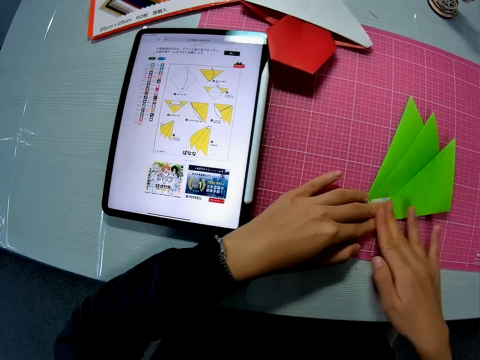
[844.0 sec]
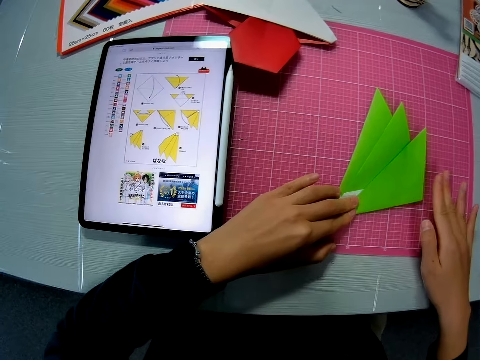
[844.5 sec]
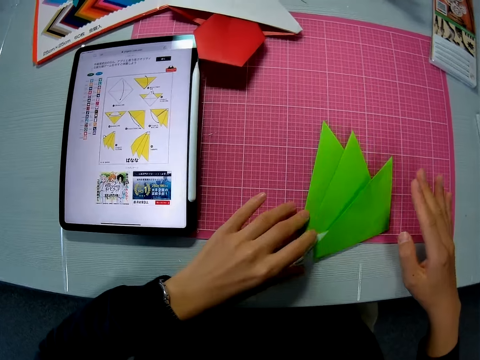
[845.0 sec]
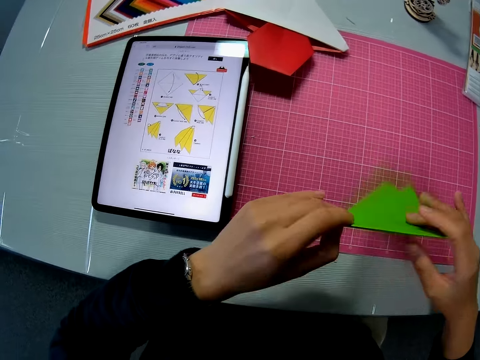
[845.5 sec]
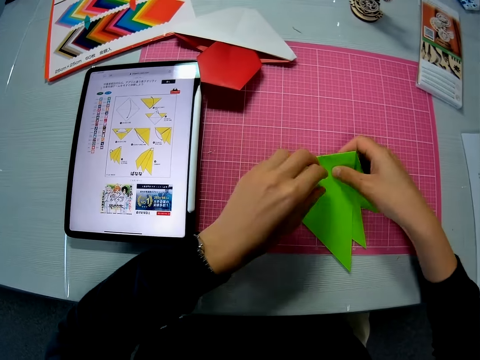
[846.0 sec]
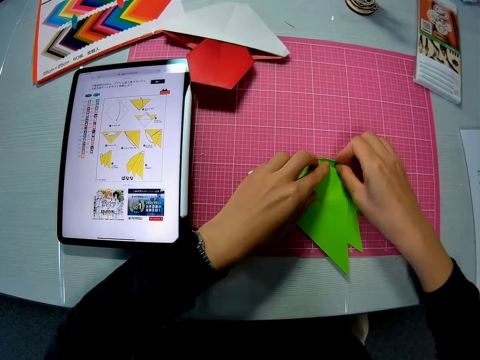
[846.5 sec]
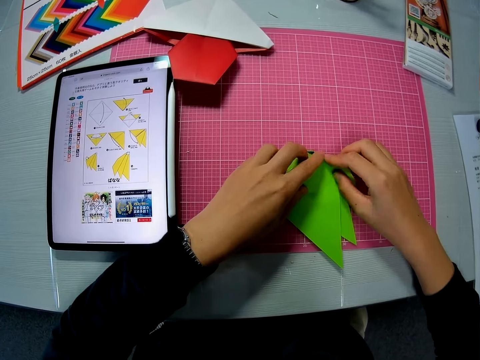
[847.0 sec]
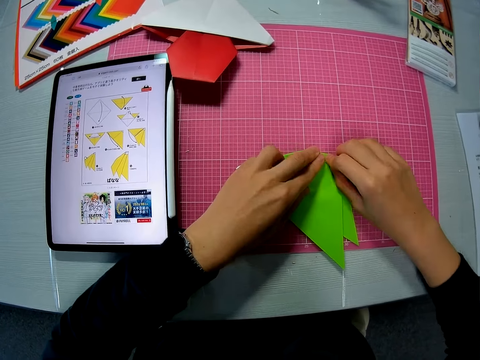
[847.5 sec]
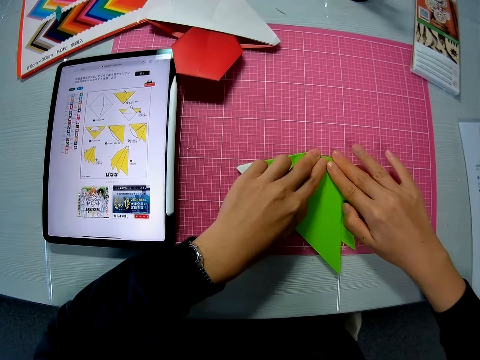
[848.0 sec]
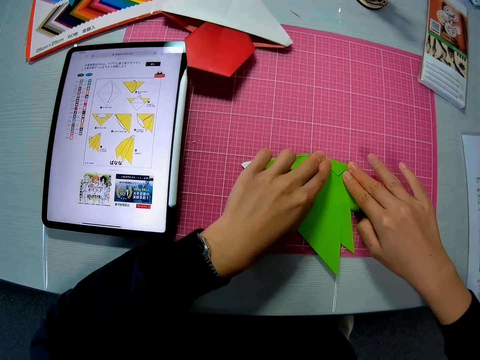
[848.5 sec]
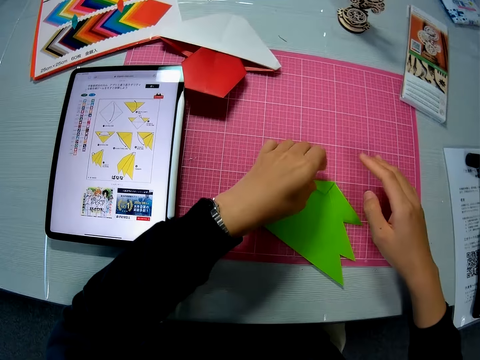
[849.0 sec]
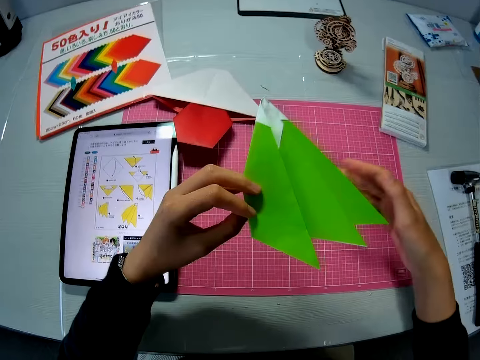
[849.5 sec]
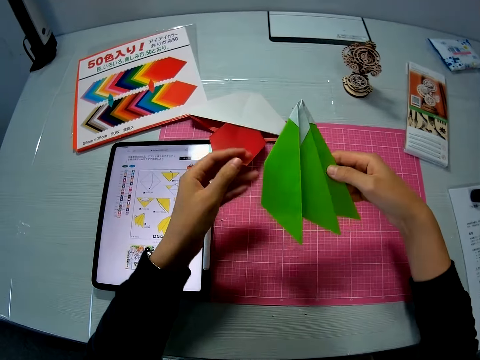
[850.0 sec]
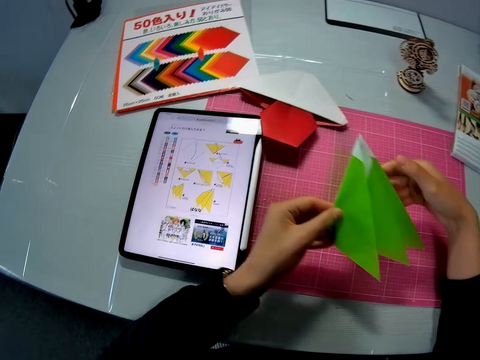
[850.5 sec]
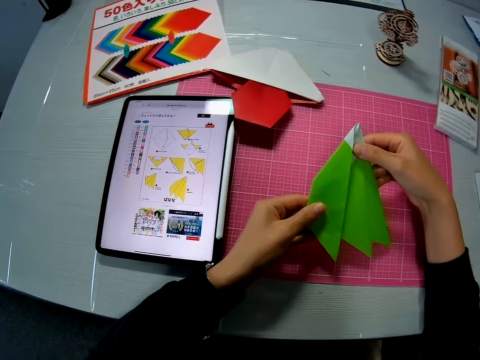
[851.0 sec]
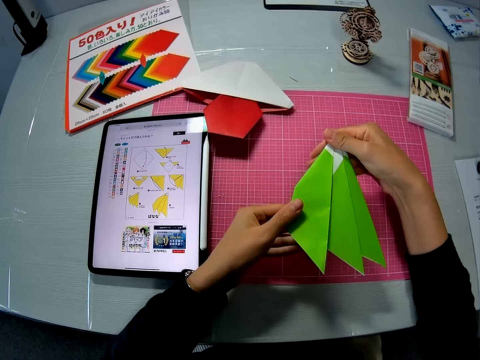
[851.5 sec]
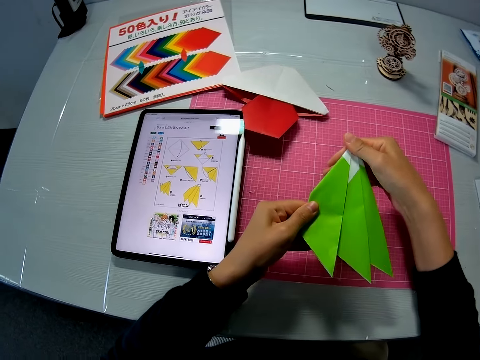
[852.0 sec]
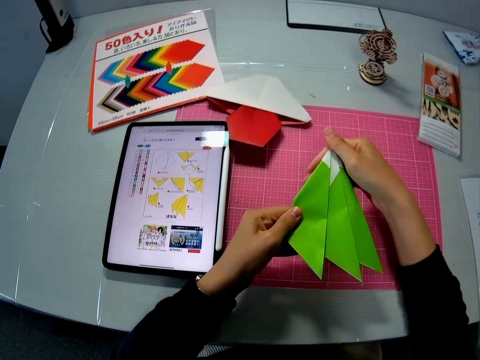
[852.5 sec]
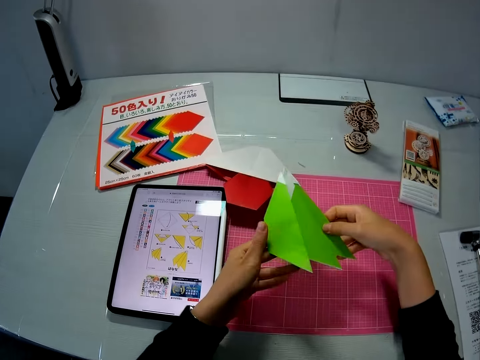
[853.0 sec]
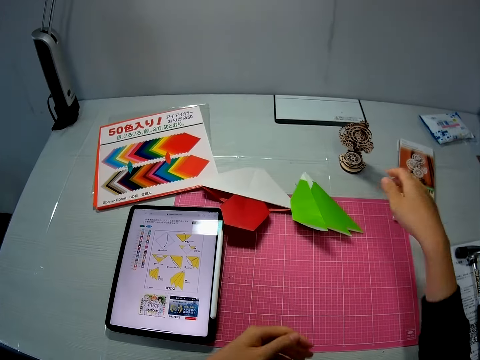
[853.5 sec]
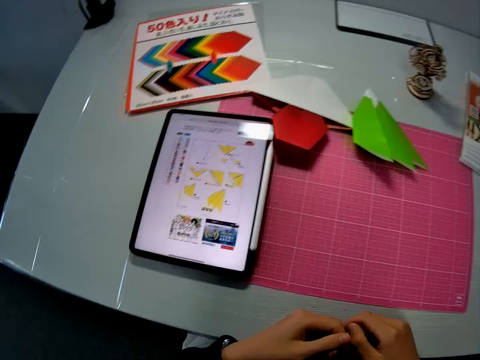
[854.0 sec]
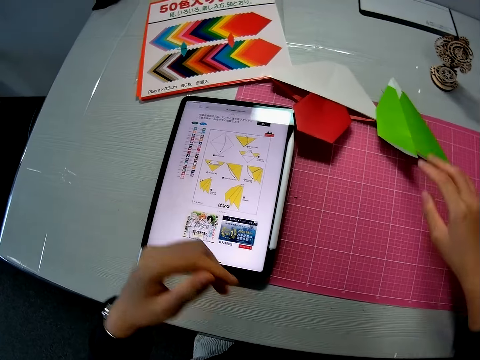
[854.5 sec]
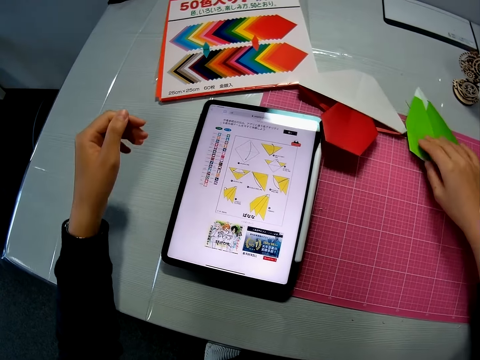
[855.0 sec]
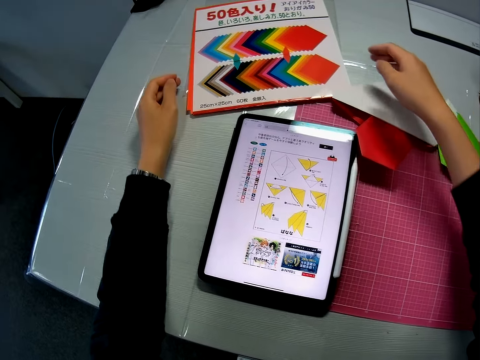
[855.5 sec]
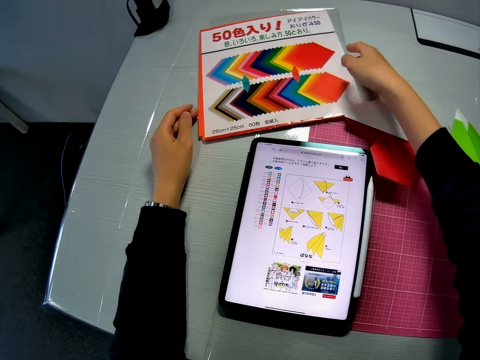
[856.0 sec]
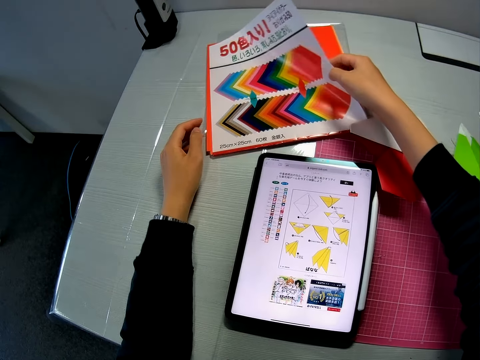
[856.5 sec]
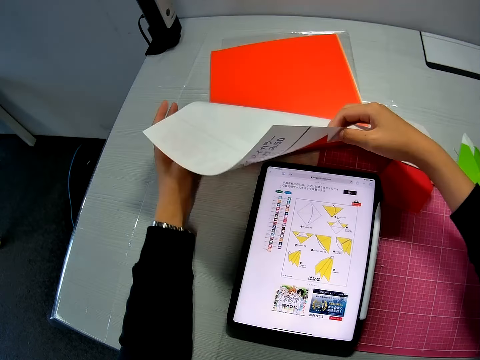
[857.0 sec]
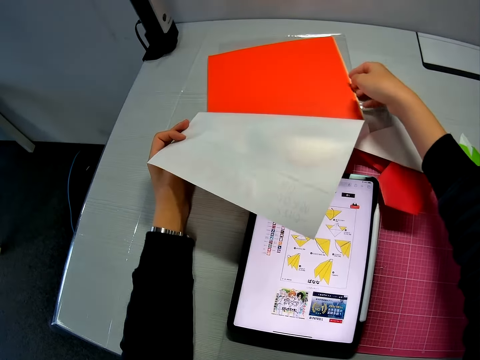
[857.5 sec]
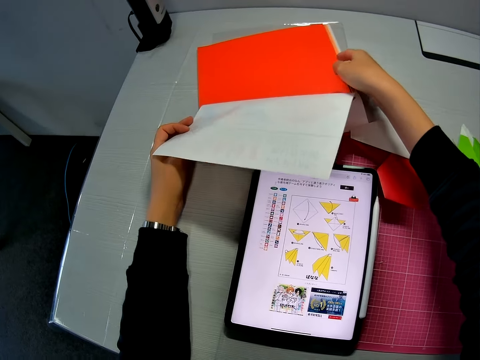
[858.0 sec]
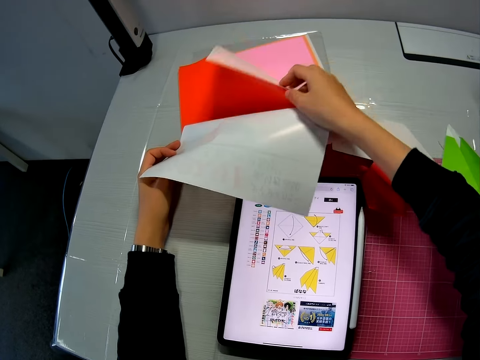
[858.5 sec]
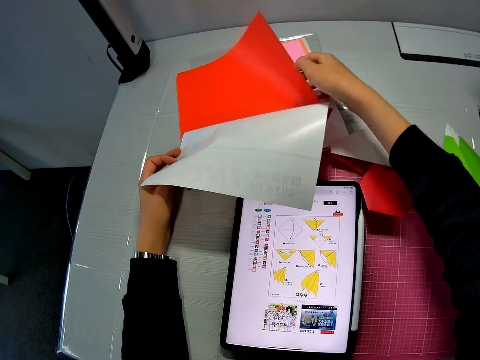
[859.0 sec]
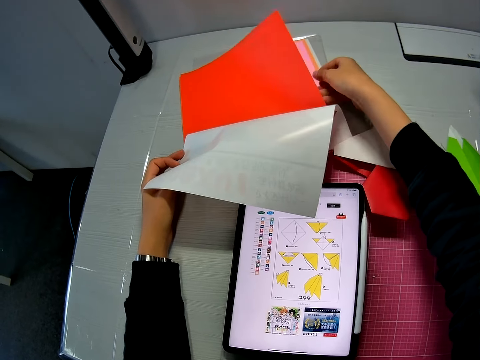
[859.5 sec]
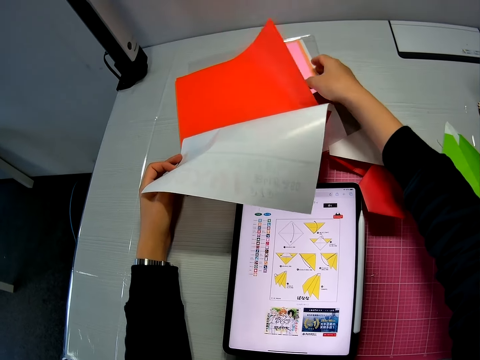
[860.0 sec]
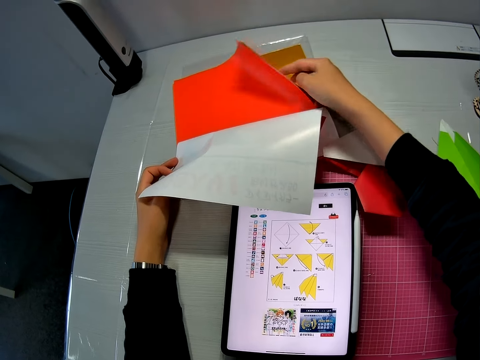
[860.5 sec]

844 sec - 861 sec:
The camera wearer looks at the manual. She lifts the paper. She puts the paper on the cutting mat. She folds the paper. She lifts the paper. She passes the paper to the right hand. She adjusts the green paper in her hands. She holds the paper. She folds the paper. She passes the paper to the right hand. She drops the green paper on the table. She touches the paper. She lifts the paper. She flips the pages of a colored sketchbook. She lifts the paper. She lifts the paper again.

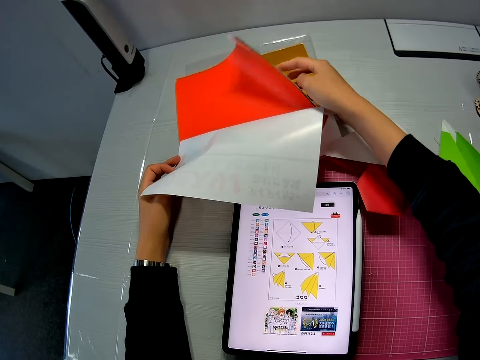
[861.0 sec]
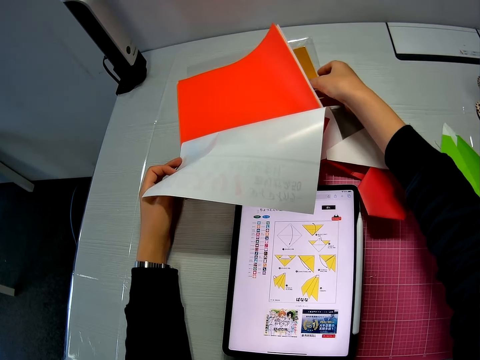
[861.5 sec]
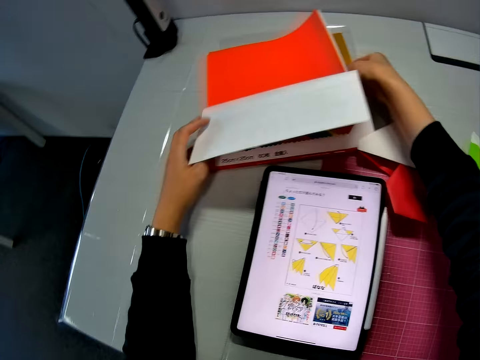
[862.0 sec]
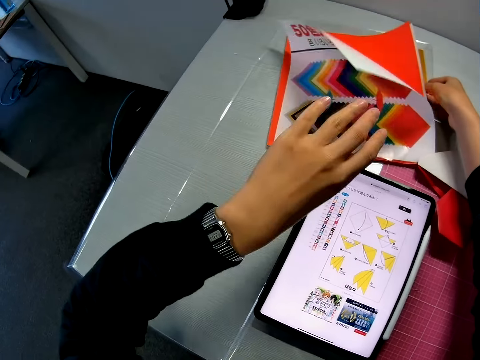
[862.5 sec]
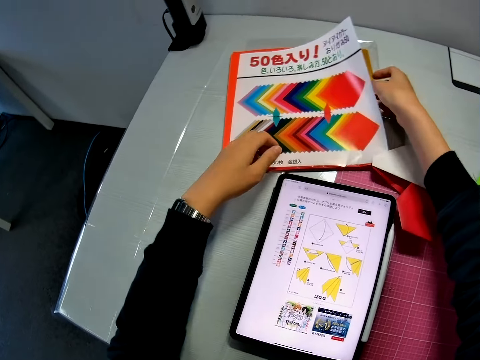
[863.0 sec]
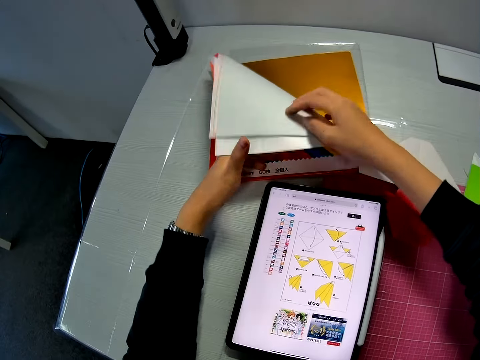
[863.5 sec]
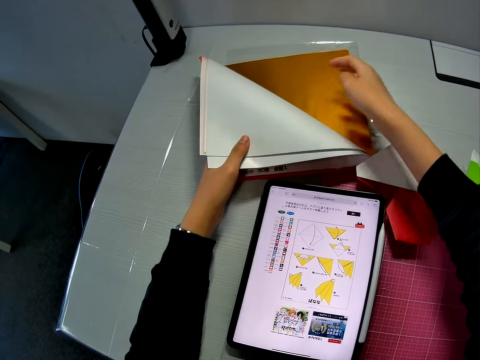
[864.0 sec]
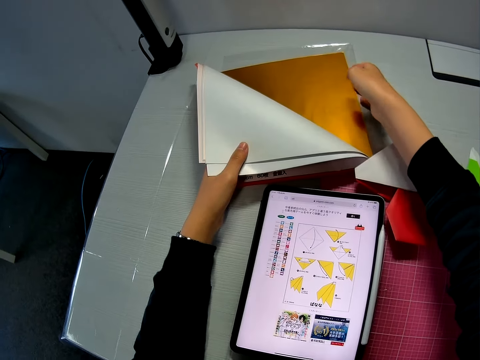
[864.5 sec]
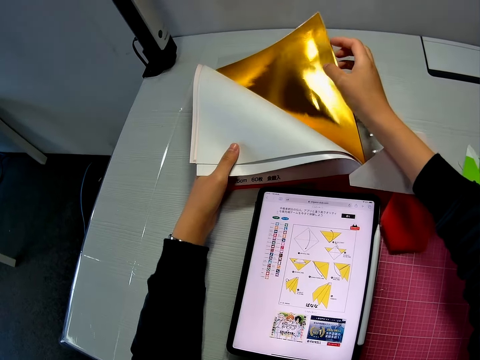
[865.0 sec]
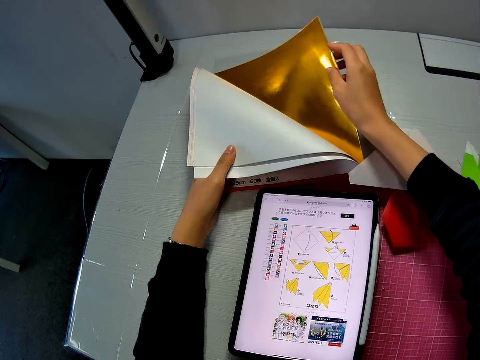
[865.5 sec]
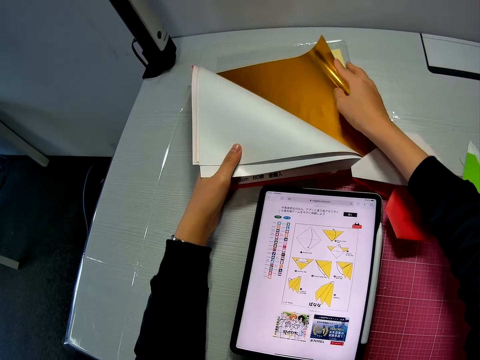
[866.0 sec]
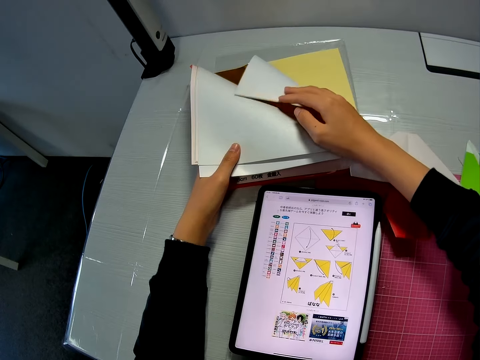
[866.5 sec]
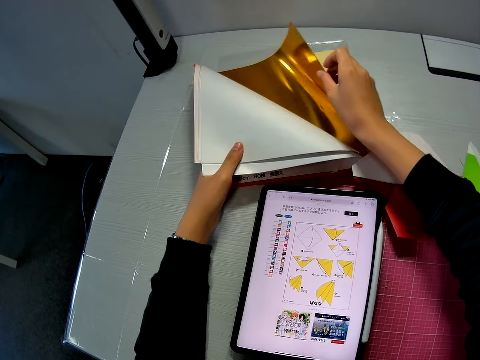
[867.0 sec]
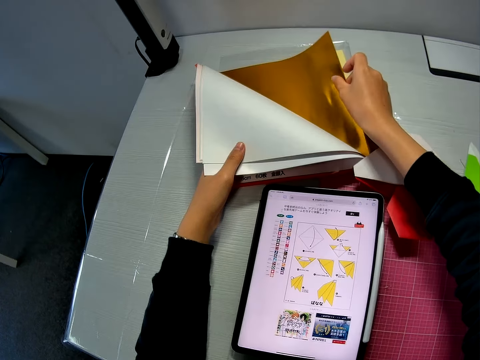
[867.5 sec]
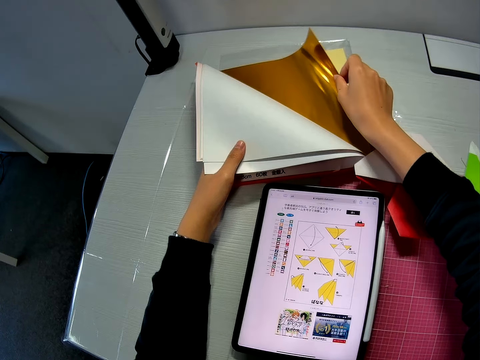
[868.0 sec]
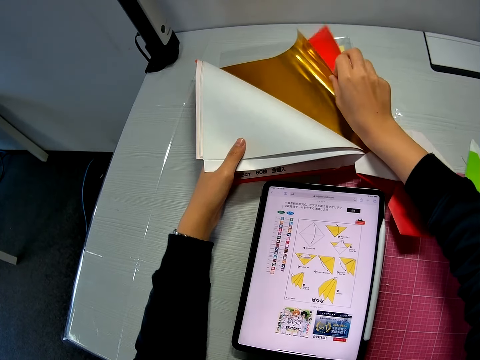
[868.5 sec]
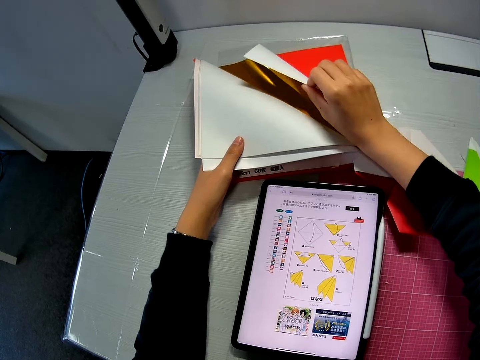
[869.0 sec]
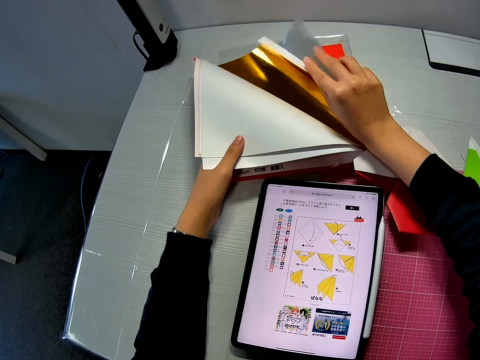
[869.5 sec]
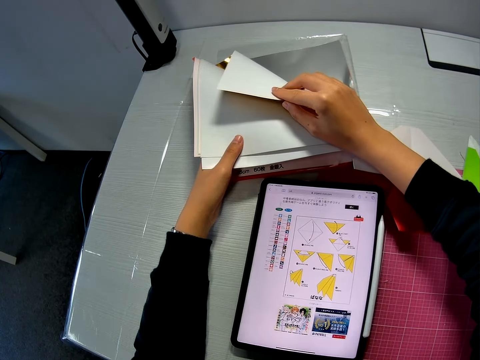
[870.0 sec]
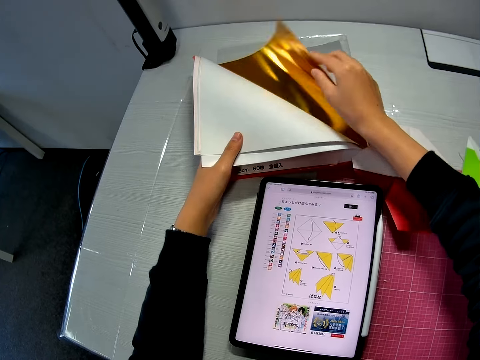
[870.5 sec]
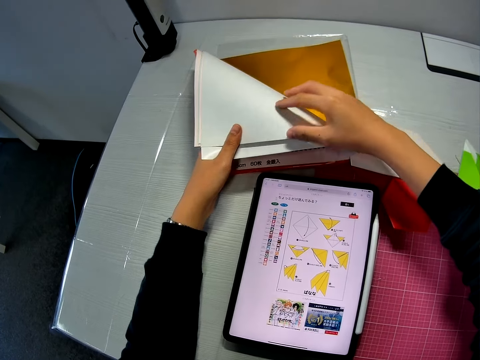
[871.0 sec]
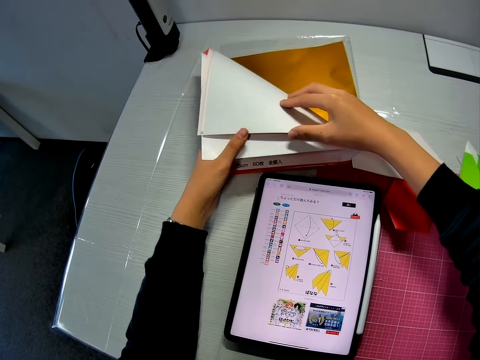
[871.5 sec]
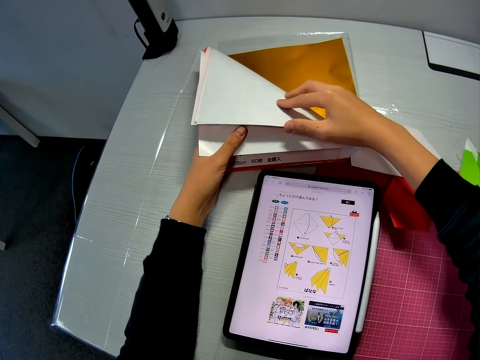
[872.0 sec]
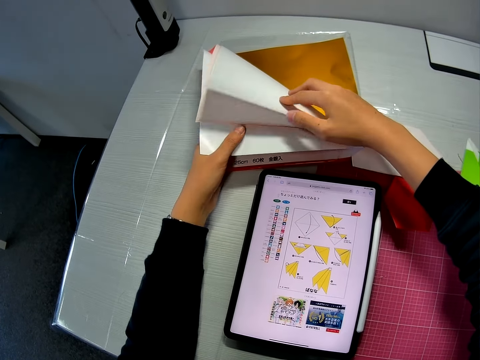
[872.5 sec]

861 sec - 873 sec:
The camera wearer looks at the watch. They touch the paper. They lift the paper. They touch the paper.
